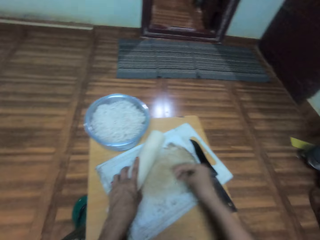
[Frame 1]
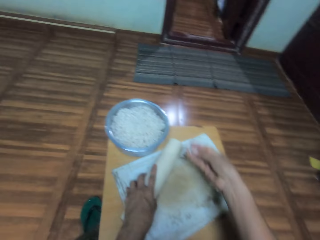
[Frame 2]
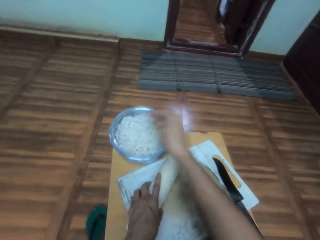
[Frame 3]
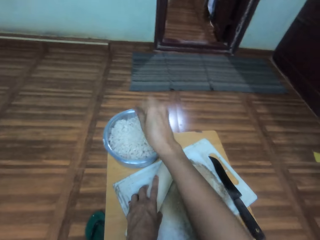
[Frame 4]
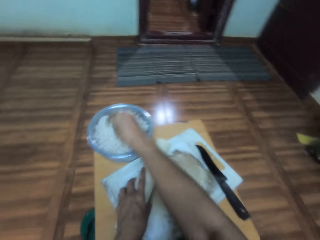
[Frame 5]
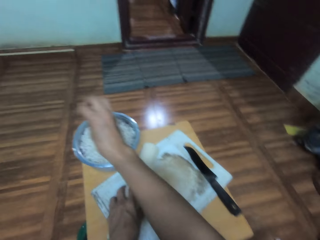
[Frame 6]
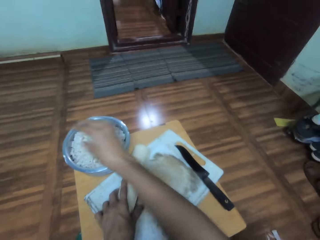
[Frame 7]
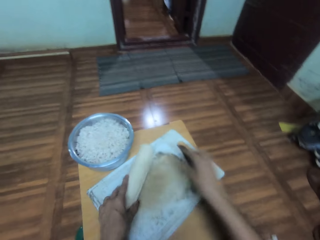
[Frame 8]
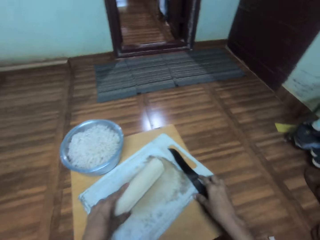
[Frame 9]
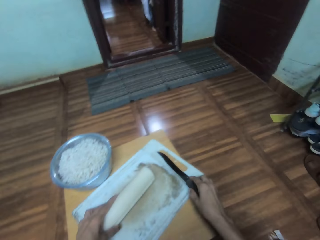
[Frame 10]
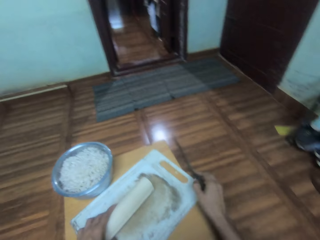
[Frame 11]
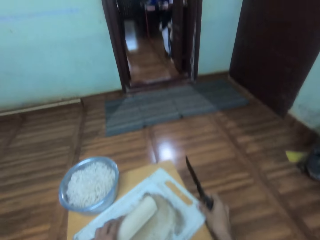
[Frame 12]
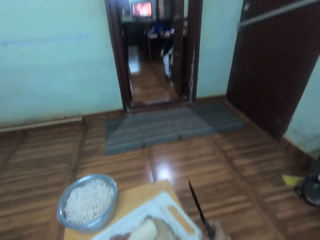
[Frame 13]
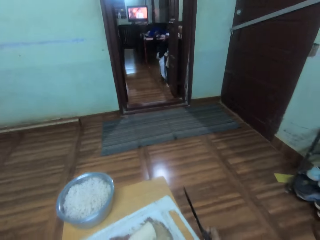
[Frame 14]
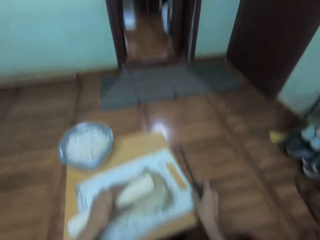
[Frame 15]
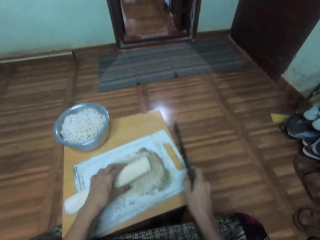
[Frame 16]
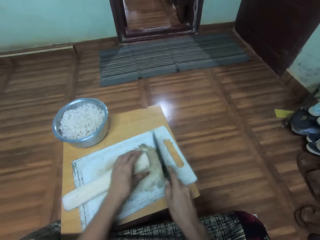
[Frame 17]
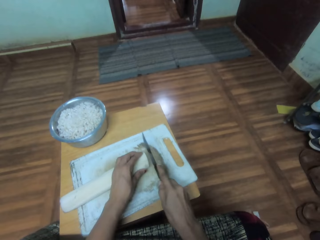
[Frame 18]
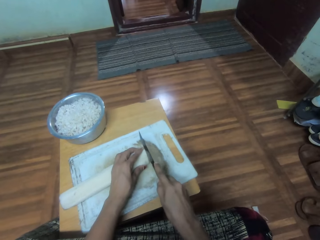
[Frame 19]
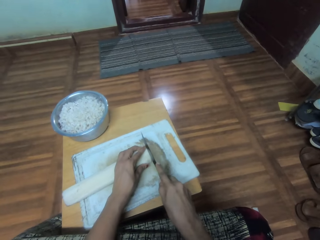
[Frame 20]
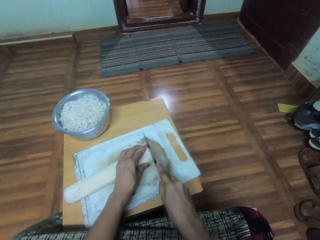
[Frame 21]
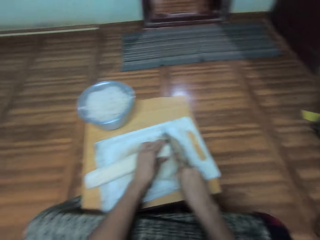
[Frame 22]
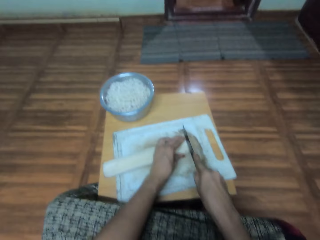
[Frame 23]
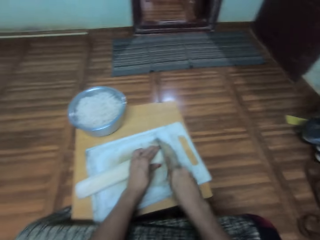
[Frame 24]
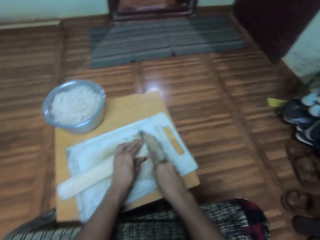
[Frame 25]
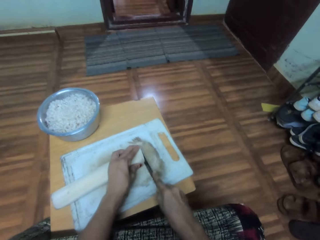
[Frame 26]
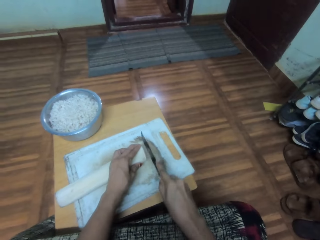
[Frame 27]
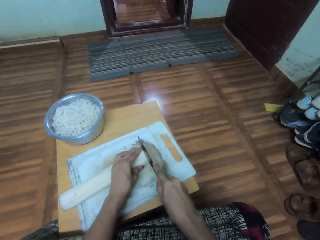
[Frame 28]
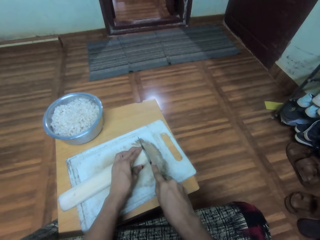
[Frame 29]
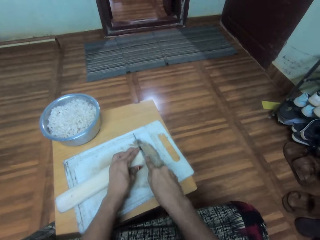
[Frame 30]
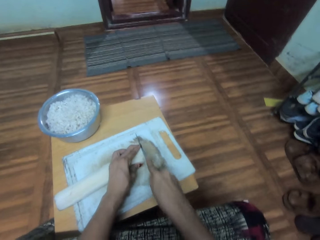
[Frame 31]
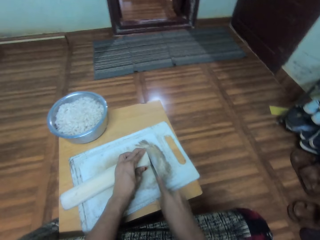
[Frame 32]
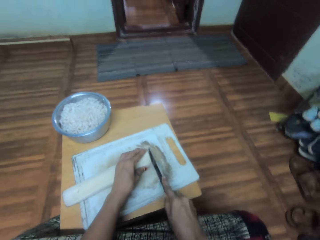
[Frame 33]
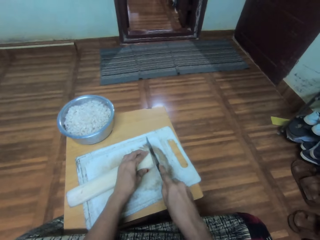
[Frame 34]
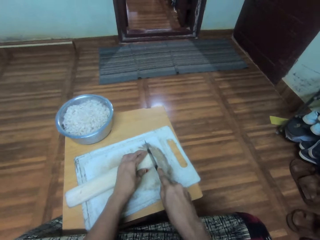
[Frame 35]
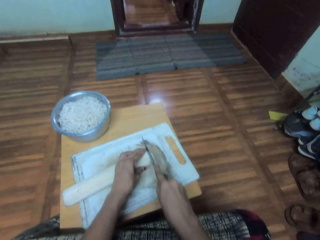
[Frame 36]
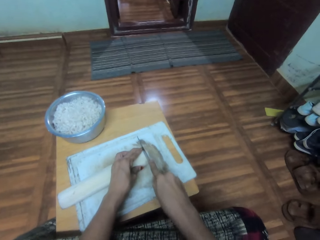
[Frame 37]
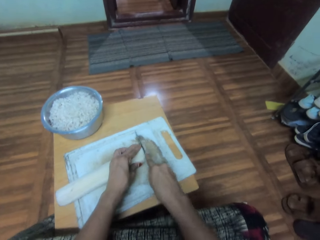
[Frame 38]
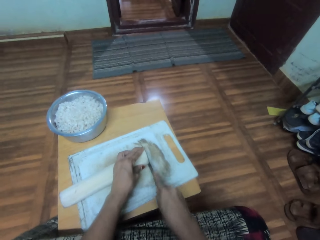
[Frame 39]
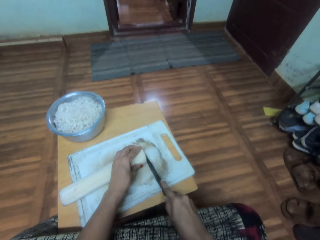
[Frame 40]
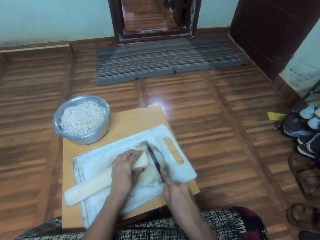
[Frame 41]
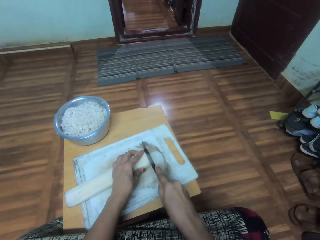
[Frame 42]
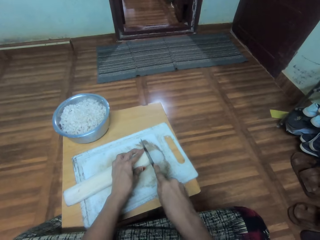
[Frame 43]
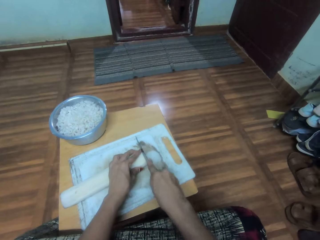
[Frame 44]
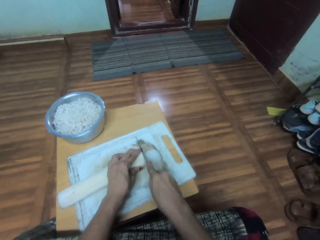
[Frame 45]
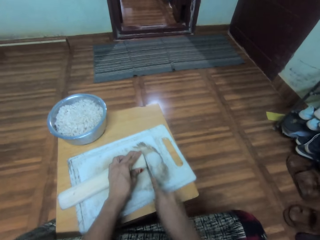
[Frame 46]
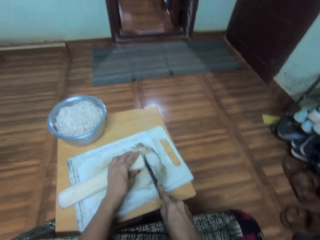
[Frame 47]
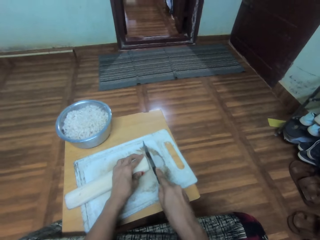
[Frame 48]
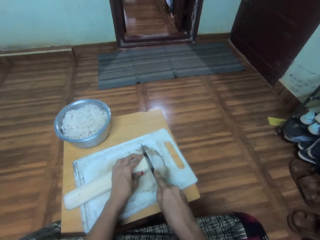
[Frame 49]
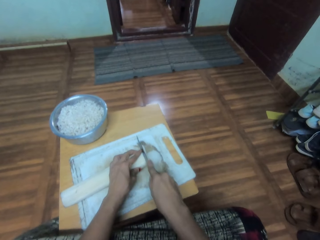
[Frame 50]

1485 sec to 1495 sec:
The camera wearer takes something. They put something on the plate or on the cooking pot. They take the knife. They move a chop board. They cut something into pieces with the knife.

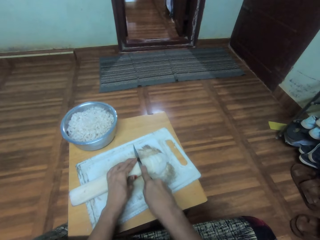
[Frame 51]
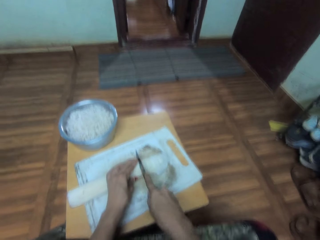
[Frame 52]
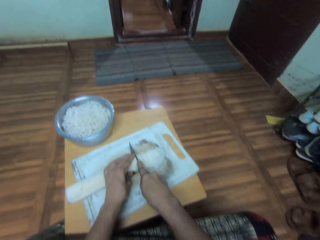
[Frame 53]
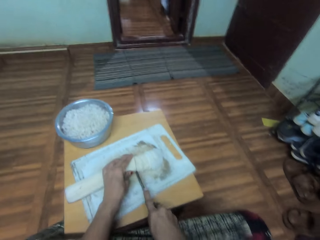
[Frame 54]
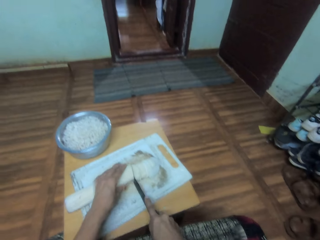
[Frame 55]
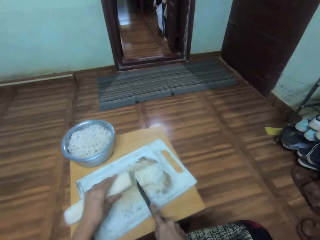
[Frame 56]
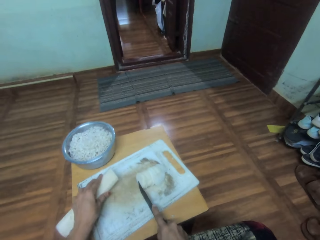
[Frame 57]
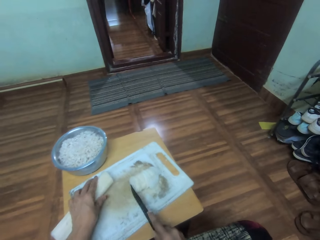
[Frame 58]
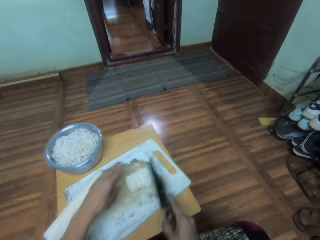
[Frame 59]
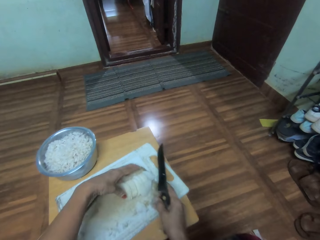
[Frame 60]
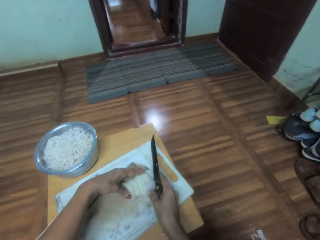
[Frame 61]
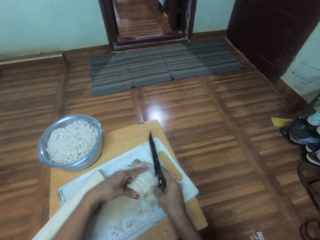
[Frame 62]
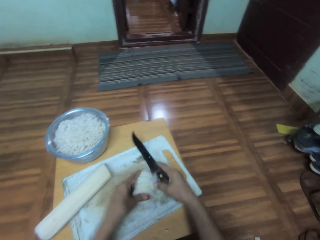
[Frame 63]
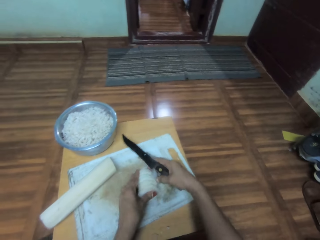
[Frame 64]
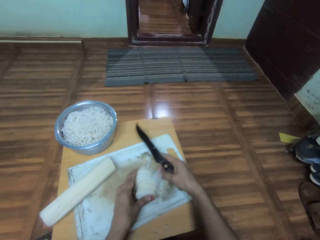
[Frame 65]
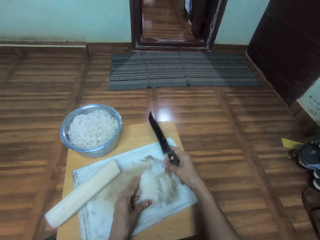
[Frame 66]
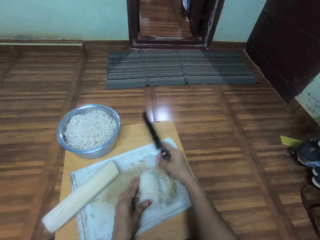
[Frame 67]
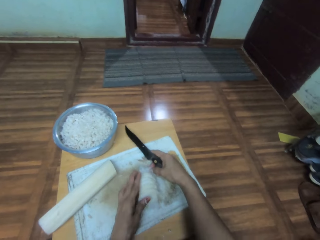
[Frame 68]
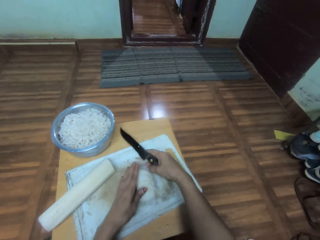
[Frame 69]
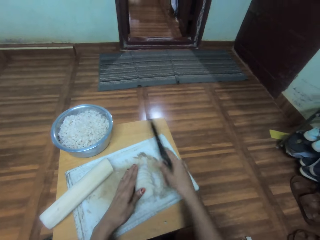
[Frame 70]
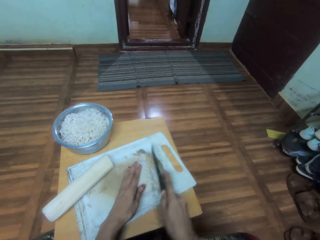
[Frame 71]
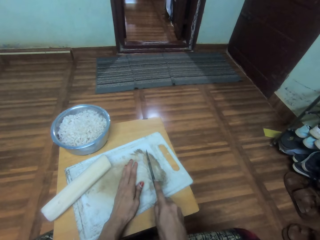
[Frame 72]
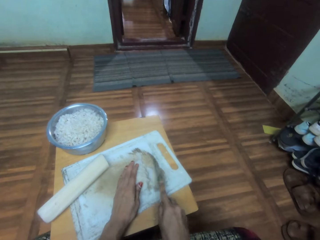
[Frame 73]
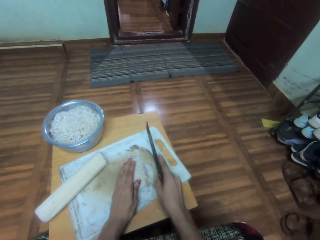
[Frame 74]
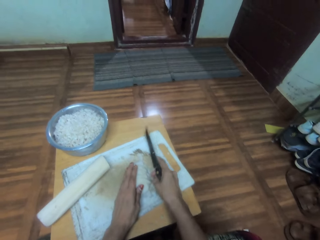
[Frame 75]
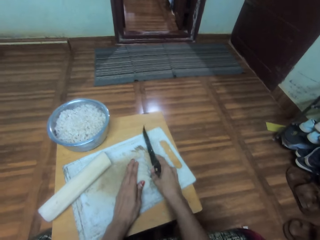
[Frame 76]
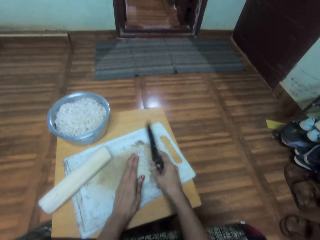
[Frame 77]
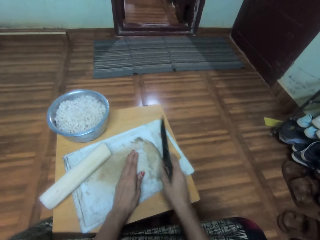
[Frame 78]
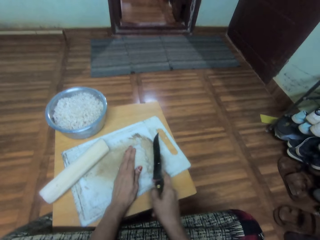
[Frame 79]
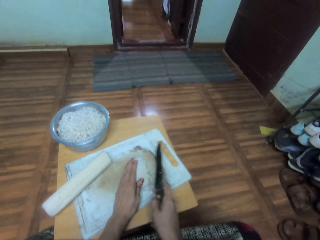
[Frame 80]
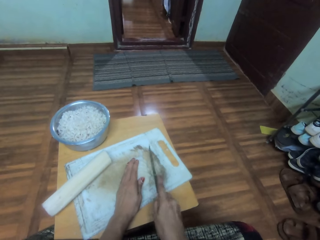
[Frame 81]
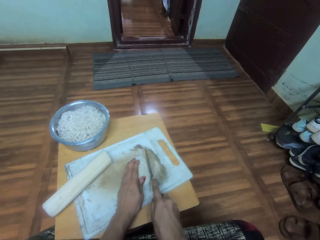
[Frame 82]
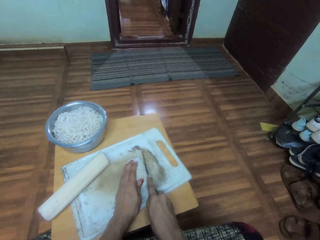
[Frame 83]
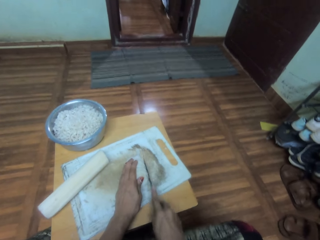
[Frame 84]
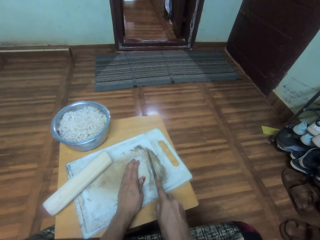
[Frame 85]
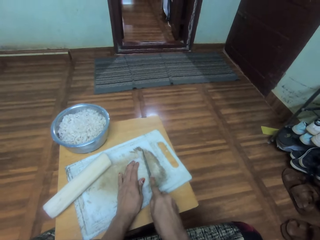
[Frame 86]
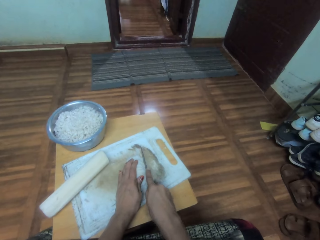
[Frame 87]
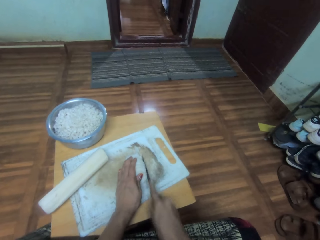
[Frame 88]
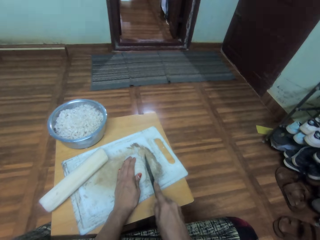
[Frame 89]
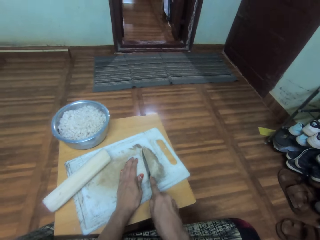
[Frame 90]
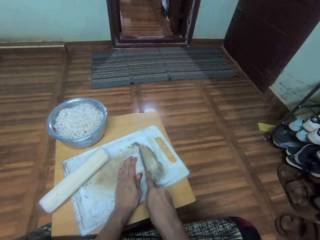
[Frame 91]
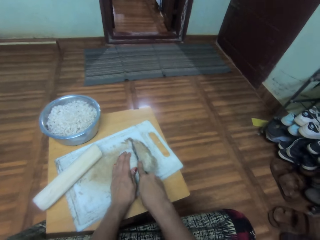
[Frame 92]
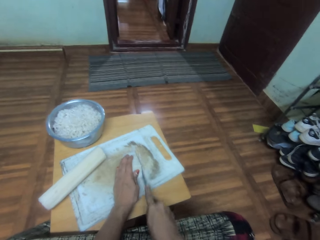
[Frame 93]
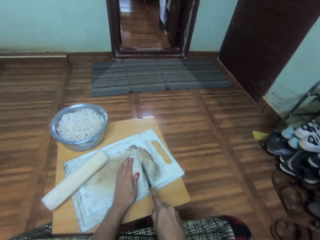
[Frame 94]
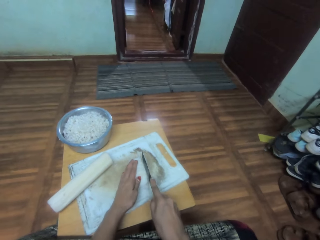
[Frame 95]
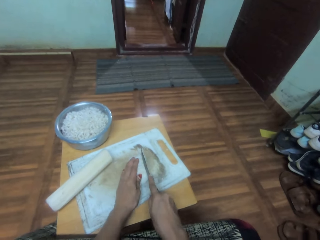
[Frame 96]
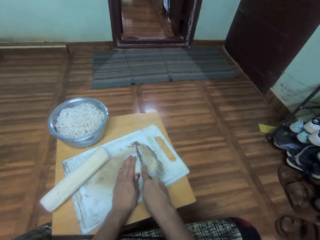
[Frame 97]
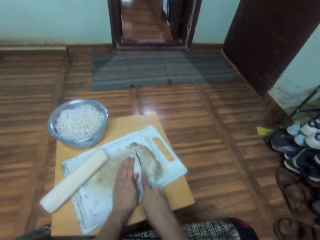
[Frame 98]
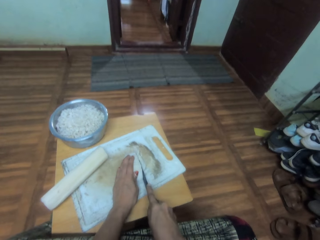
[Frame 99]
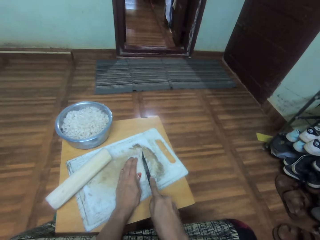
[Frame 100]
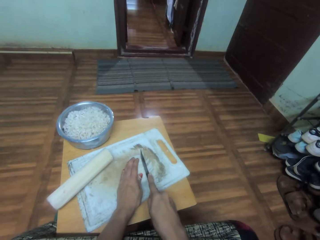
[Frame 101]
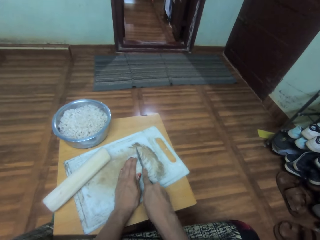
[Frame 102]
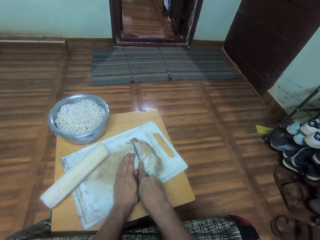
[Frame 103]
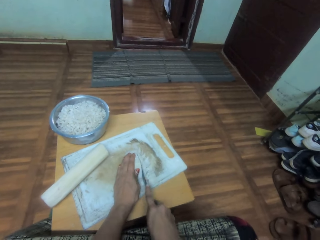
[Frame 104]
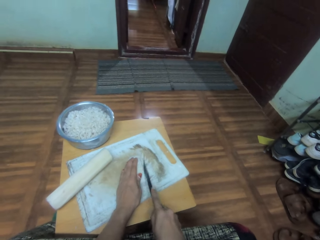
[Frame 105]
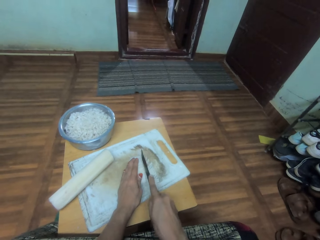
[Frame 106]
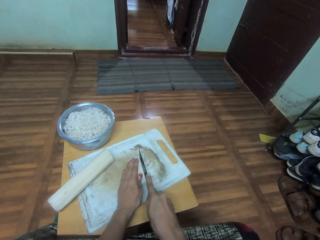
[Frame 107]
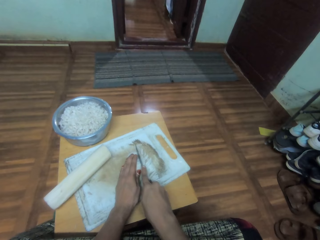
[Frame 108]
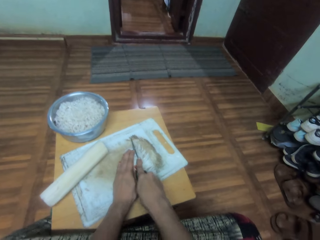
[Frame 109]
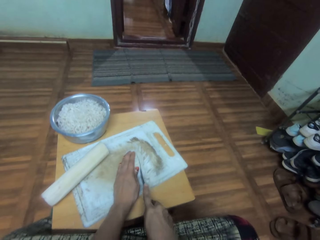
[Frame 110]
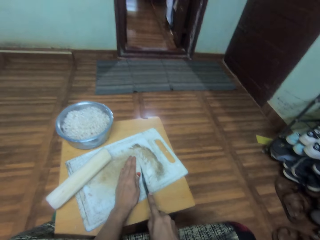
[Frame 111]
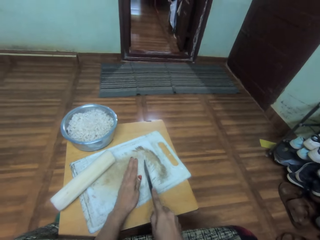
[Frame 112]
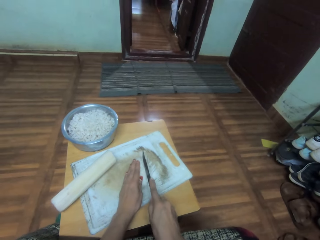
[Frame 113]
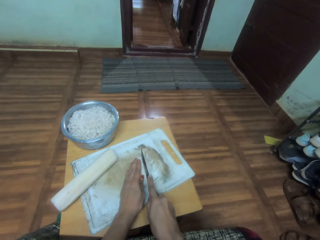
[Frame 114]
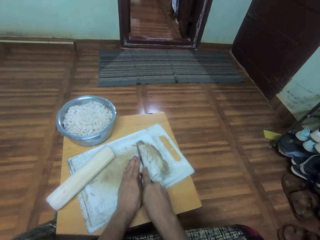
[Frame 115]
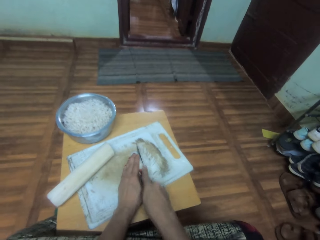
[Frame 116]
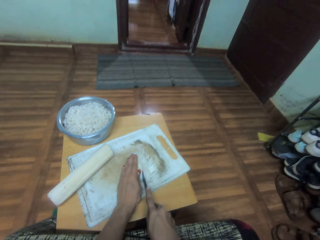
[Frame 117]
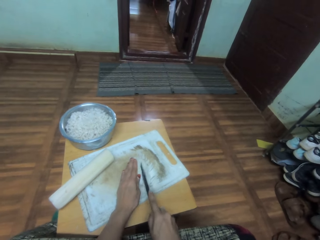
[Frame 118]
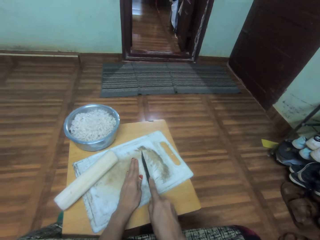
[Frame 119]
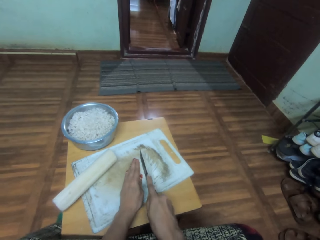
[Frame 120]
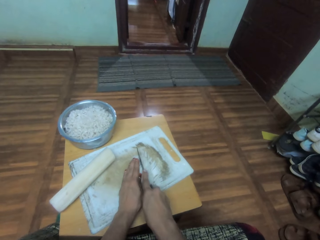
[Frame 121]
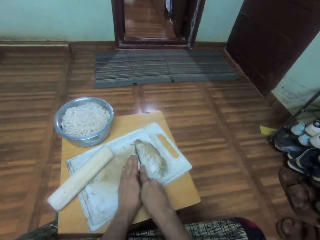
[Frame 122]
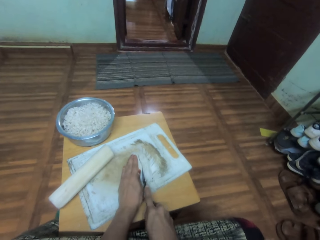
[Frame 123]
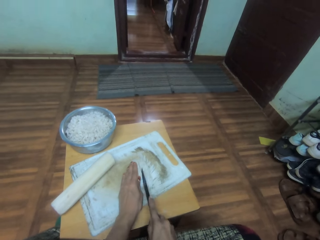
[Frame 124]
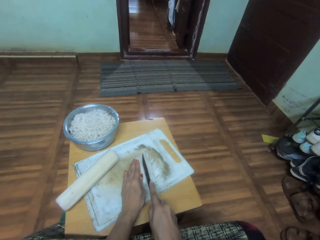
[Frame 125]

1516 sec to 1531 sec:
The camera wearer moves something on the chop board. They hold something, move something on the chop board, and hold something. They cut something into pieces with a knife.
